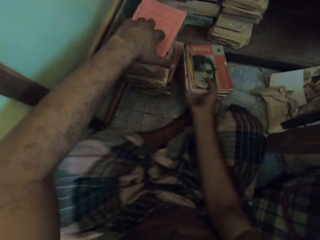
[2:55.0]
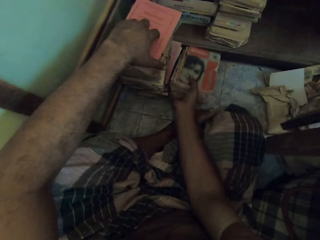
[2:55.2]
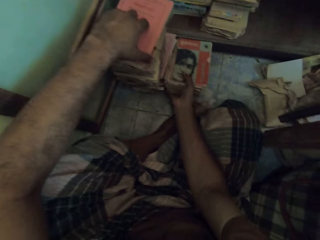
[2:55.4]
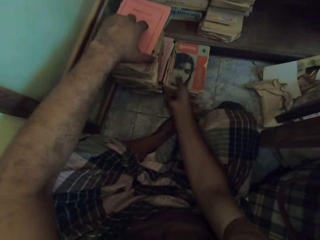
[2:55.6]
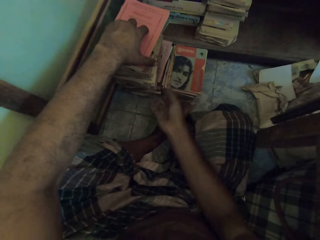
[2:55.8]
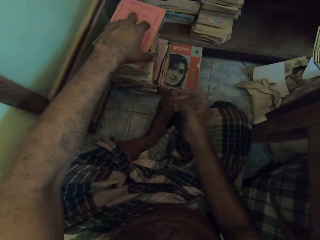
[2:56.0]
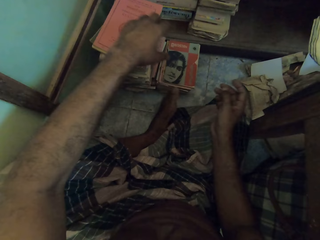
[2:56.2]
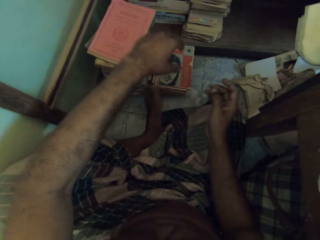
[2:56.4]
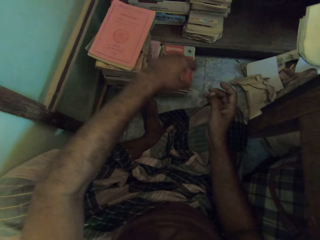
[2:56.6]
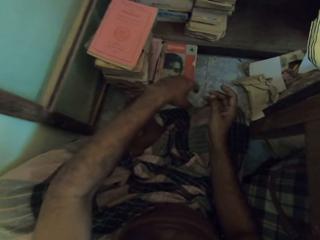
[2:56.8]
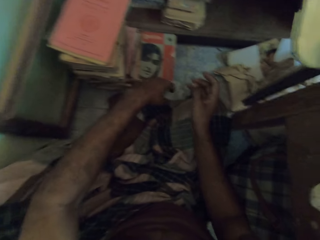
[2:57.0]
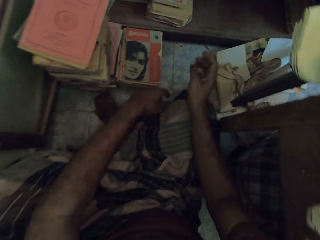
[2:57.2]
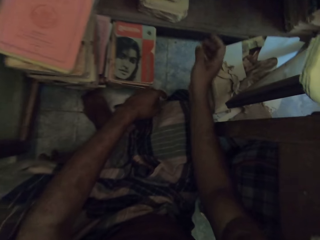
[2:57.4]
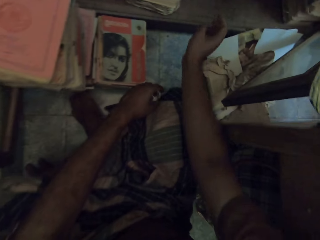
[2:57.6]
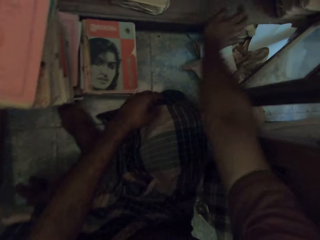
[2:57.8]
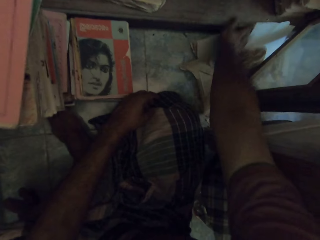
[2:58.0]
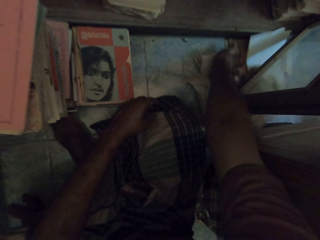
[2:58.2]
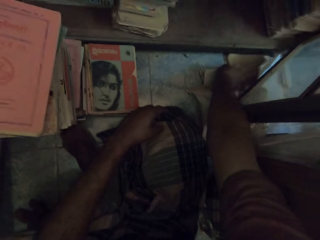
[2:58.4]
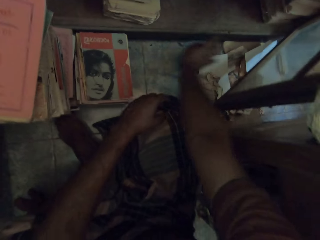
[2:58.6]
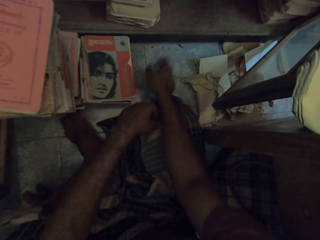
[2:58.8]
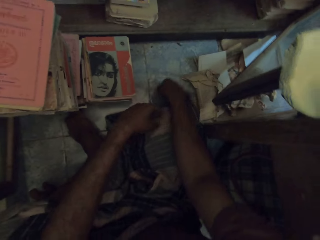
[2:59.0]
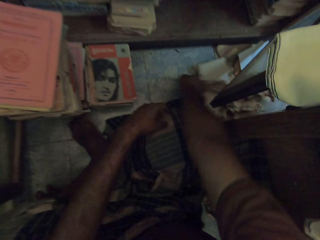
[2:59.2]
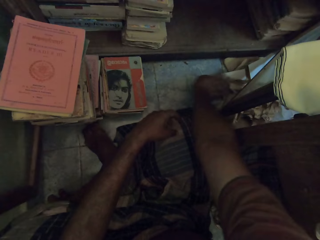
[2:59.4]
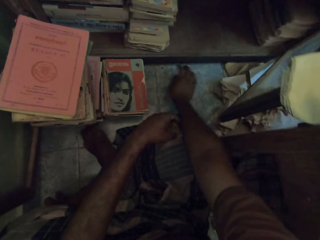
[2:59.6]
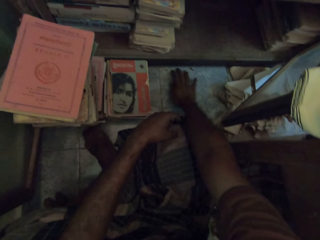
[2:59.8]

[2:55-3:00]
The camera wearer places the books on the floor with his right hand. He adjusts papers on the floor with his right hand. He pushes the papers with his right hand.

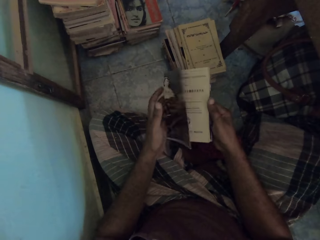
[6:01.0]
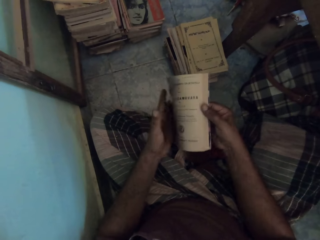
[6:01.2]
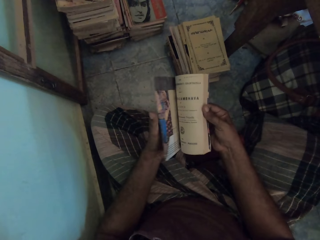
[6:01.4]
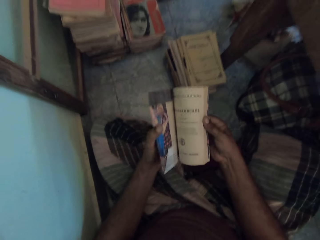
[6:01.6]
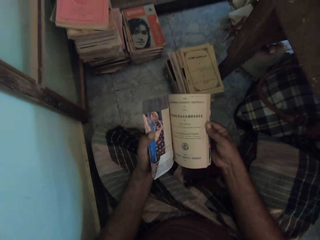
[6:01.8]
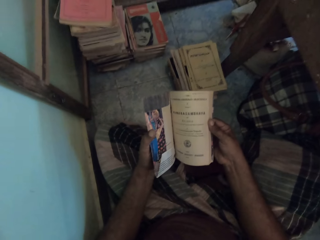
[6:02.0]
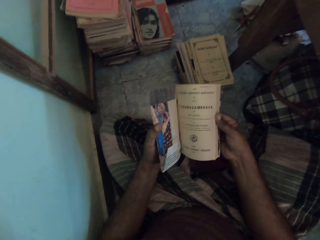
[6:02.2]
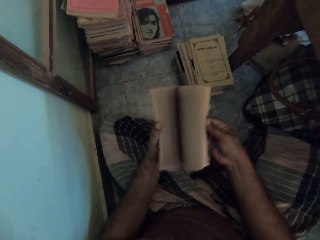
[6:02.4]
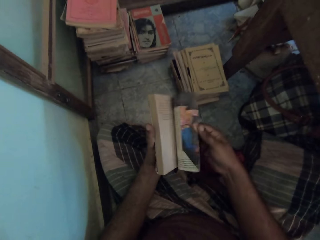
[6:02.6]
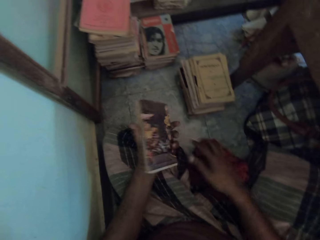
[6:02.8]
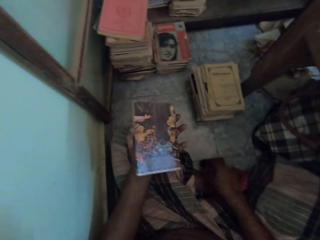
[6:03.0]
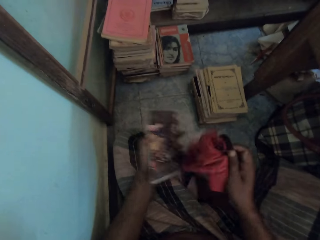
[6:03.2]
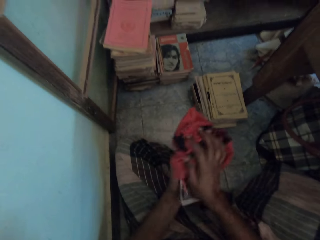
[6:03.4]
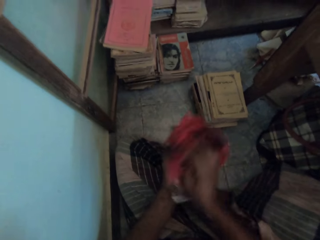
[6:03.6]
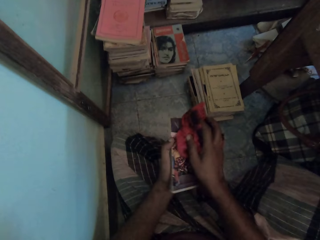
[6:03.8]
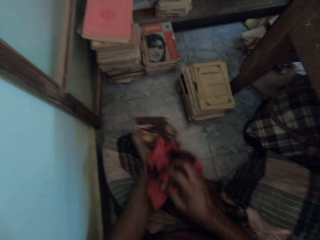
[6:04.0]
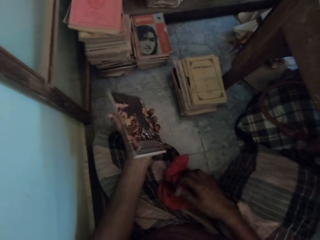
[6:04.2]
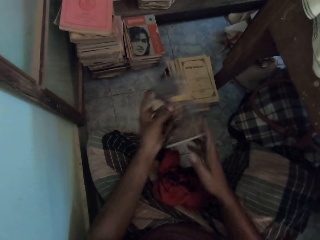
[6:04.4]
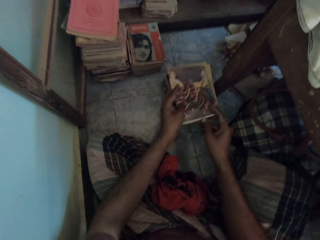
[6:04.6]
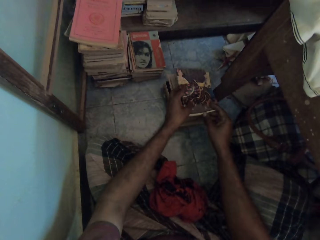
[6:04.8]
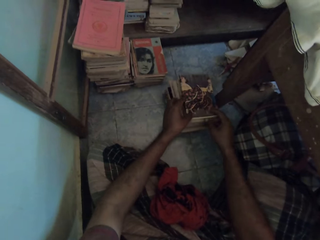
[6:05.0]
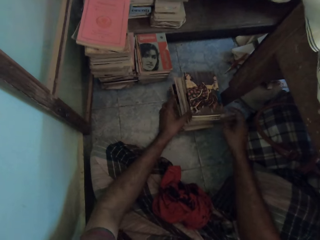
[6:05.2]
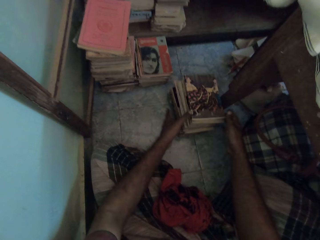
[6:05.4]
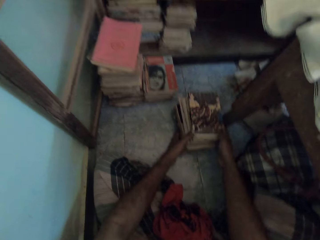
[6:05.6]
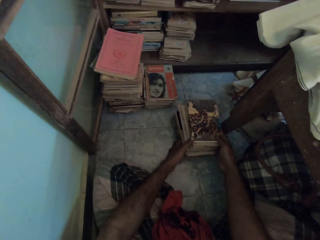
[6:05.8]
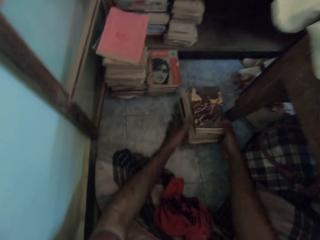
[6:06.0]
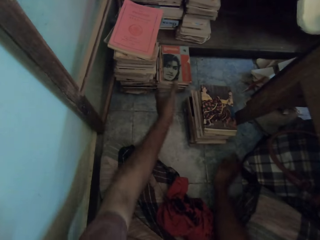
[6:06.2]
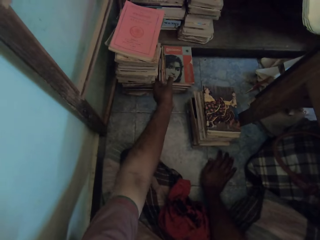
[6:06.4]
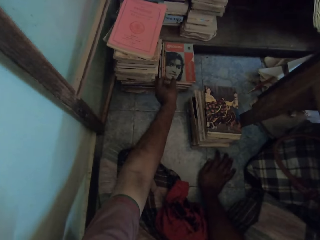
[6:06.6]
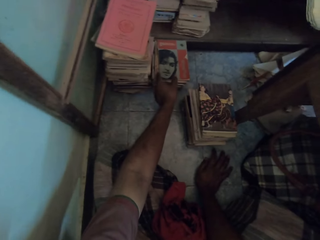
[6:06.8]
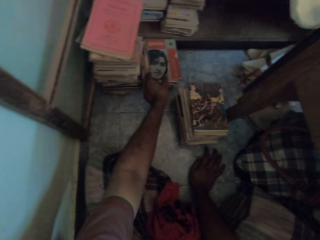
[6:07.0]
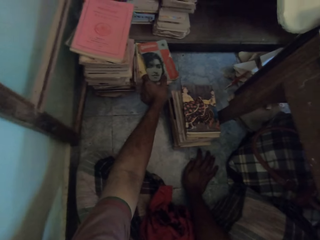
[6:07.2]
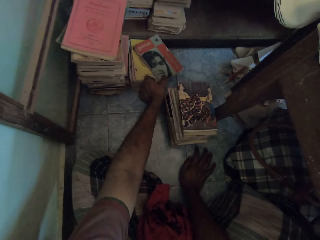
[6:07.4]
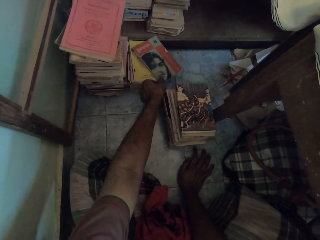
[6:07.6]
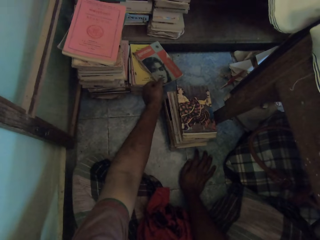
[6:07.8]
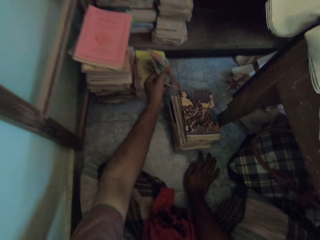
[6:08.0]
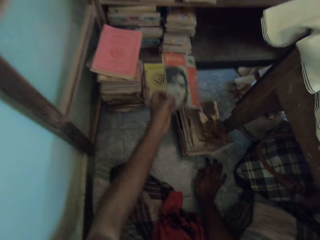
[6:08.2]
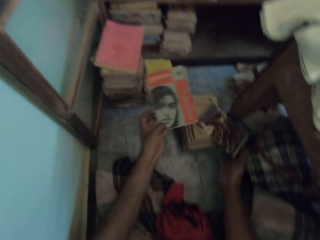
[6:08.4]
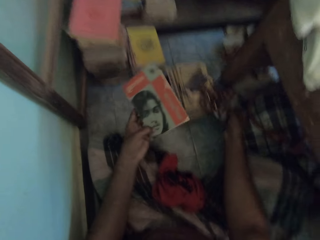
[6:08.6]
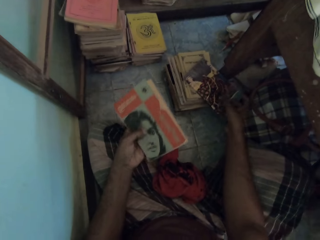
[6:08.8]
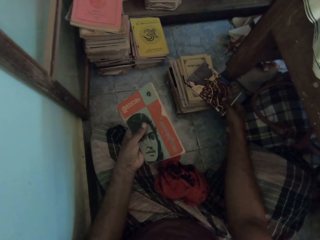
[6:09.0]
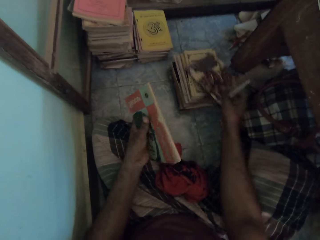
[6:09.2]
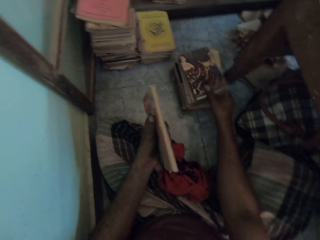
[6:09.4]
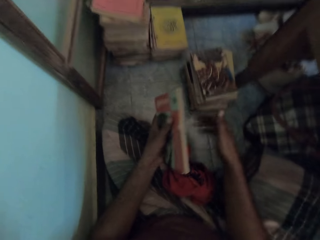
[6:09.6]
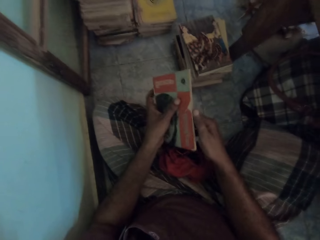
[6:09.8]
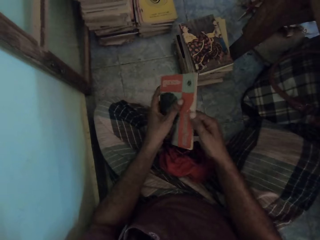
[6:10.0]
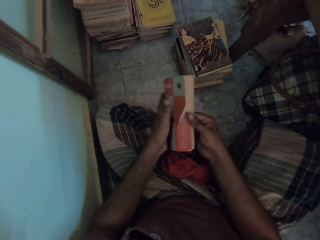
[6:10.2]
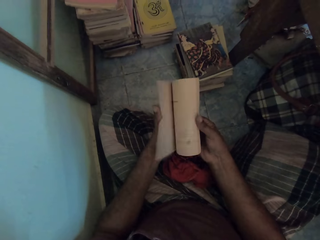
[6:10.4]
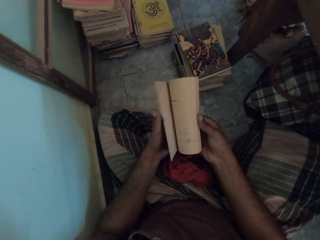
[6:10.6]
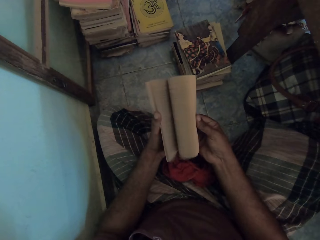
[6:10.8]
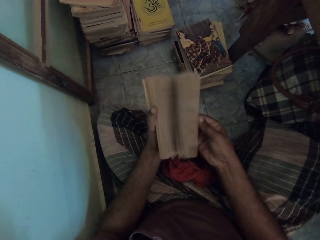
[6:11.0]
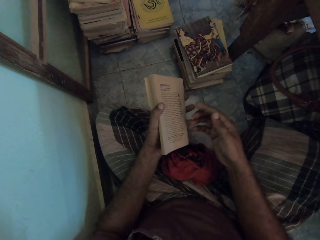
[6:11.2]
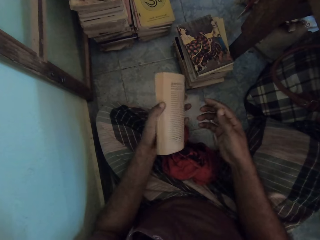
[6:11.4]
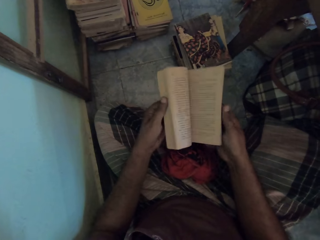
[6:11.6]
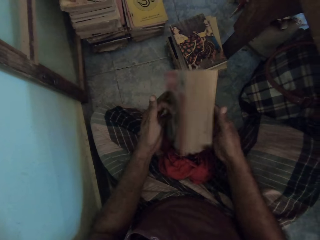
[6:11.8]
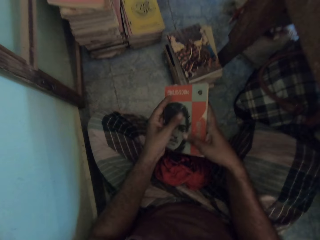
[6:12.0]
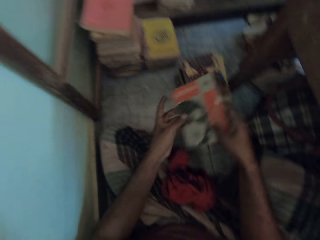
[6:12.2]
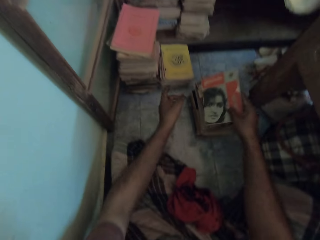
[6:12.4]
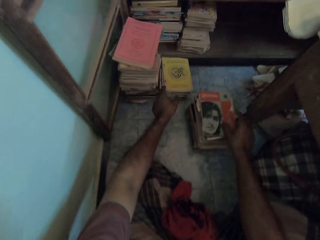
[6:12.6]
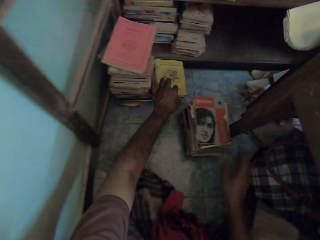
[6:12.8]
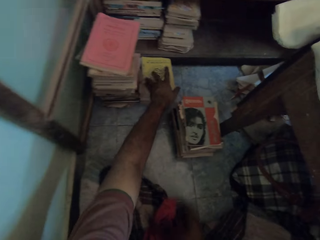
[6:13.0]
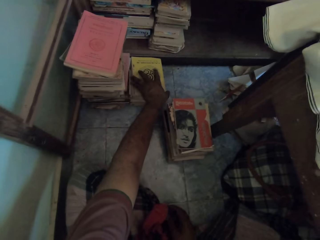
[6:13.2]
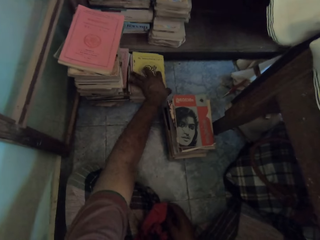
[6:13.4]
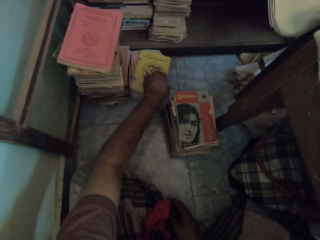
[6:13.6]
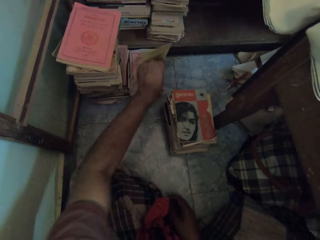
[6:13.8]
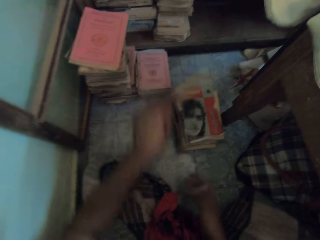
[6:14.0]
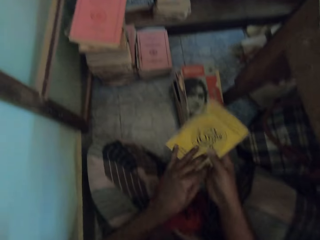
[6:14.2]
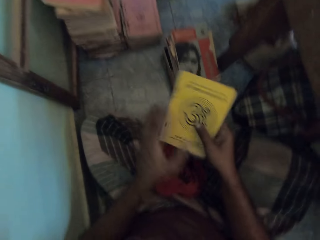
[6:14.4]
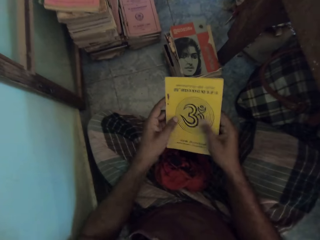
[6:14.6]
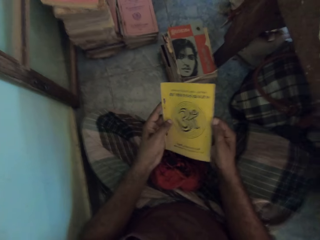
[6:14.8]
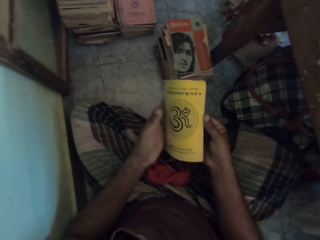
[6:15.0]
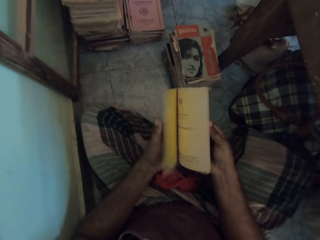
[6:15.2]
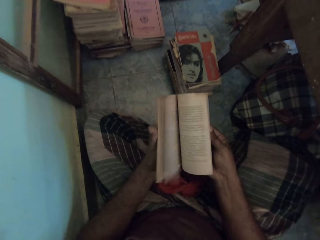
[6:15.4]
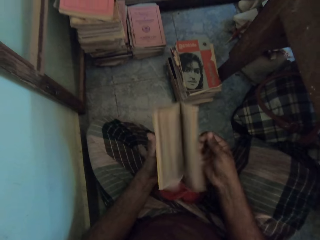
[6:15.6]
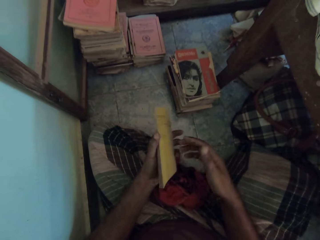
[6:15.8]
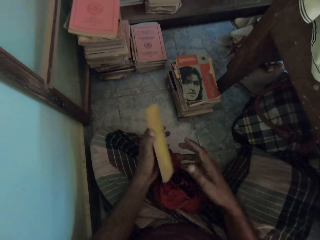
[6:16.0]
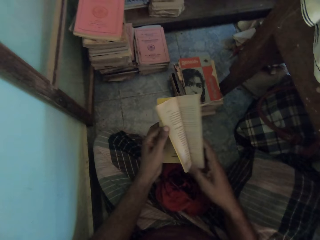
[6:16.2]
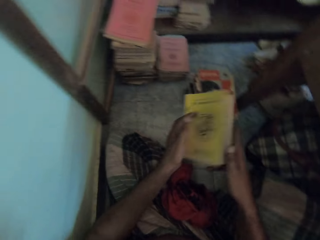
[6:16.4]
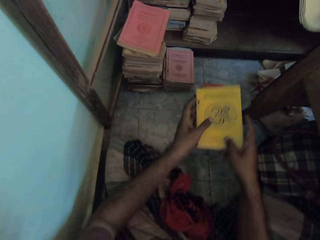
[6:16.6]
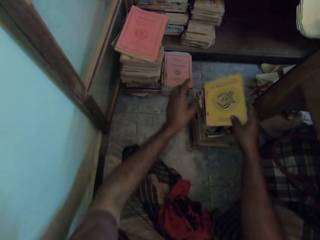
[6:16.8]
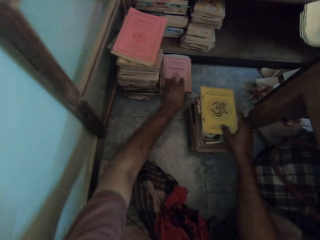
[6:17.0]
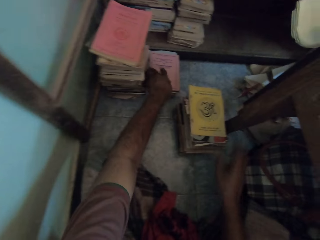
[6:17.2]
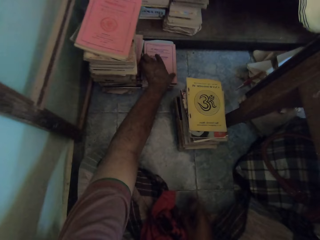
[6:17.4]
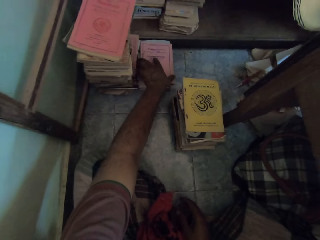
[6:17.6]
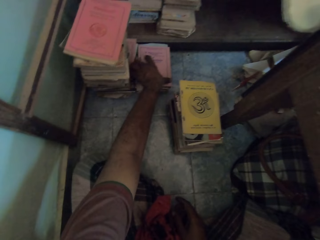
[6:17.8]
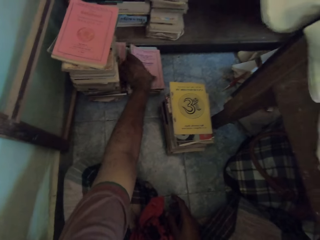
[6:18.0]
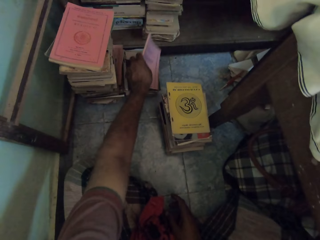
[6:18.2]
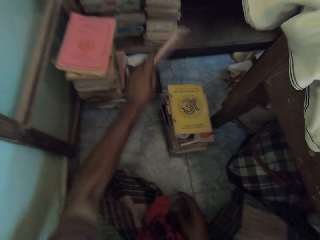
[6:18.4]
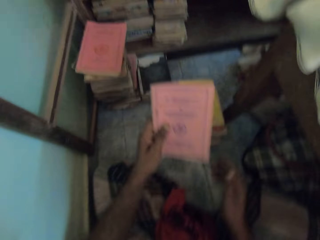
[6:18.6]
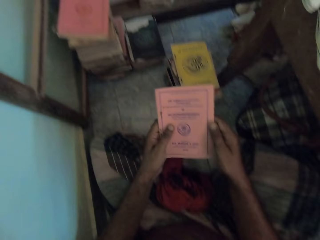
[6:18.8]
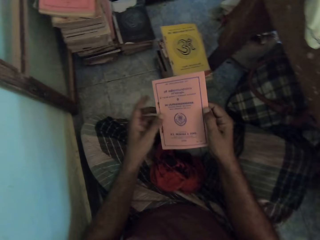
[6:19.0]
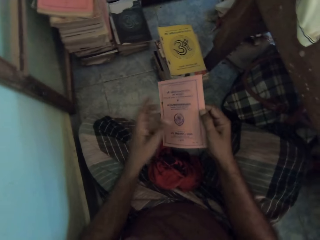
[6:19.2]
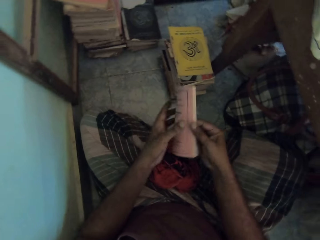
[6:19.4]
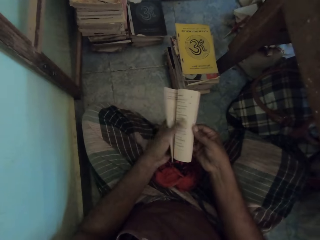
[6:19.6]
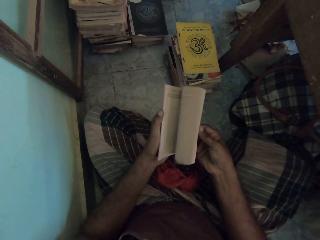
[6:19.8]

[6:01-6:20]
The camera wearer picks up the cloth from the floor with his right hand. He wipes the book in his left hand with the cloth in his right hand. He places the cloth in his right hand on his left leg. He places the book in both hands on the stack or pile of books next to him. He adjusts the stack next to him with both hands. He holds the books on the floor. He picks a book from the stack of books on the floor with his left hand. He pushes down a book on the stack of books next to him with the book in his left hand. He catches the book from the stack of books next to him with his right hand. He puts the book on the pile of books. He holds the book in his left hand with both hands. He opens the book pages. He flips through the book in both hands. He places the book in both hands on the stack of books next to him with his right hand. He picks a book from the stack of books on the floor with his left hand. He holds the book in his left hand with both hands. He opens the book pages. He flips through the book with both hands. He places the book in both hands on the stack of books next to him with his right hand. He picks a book.
